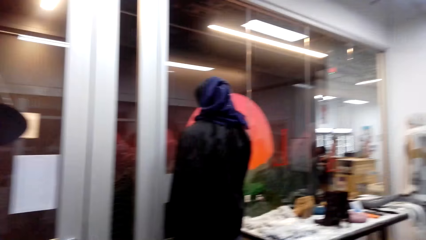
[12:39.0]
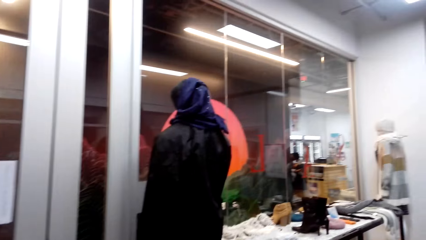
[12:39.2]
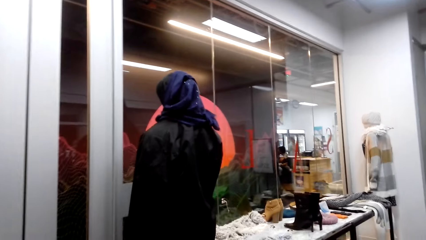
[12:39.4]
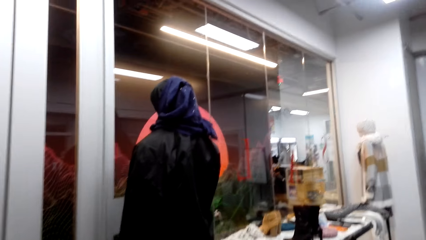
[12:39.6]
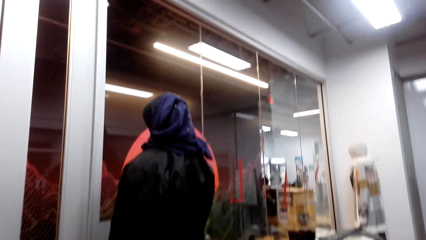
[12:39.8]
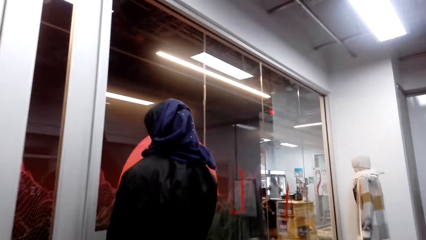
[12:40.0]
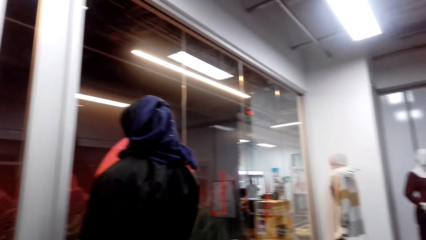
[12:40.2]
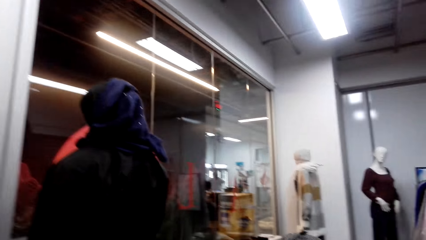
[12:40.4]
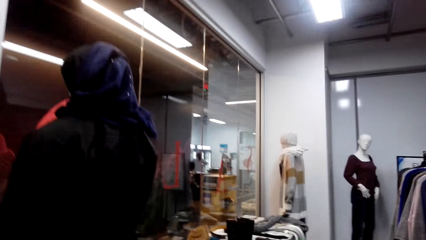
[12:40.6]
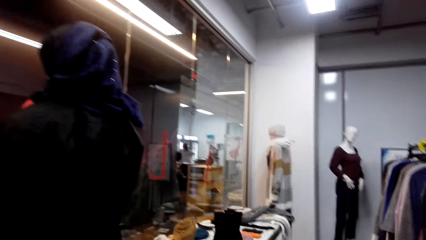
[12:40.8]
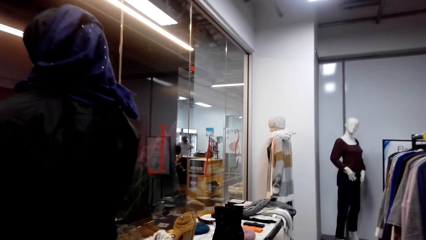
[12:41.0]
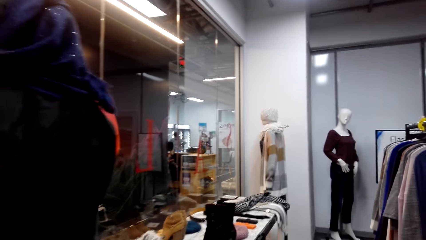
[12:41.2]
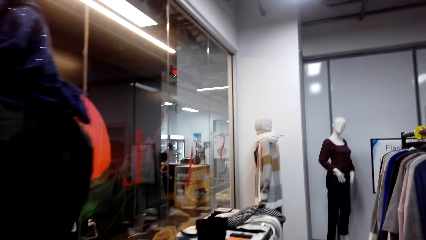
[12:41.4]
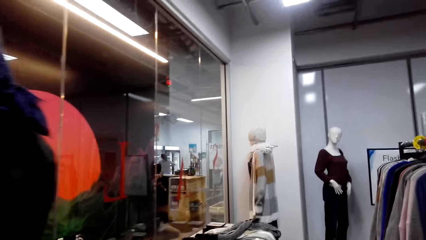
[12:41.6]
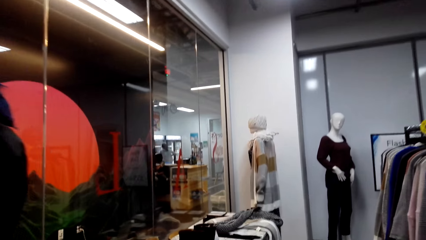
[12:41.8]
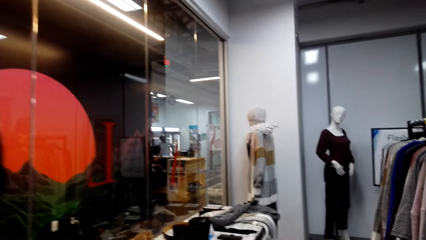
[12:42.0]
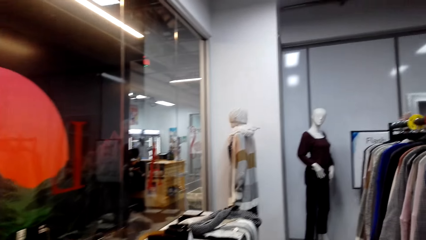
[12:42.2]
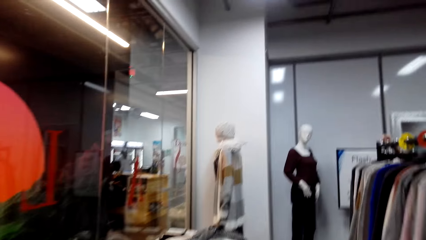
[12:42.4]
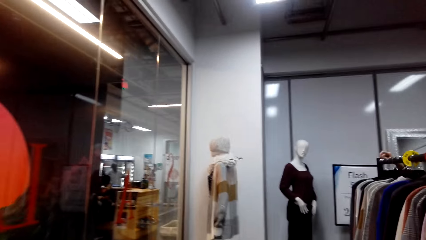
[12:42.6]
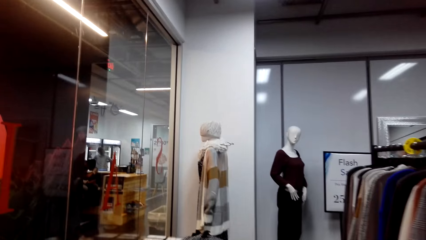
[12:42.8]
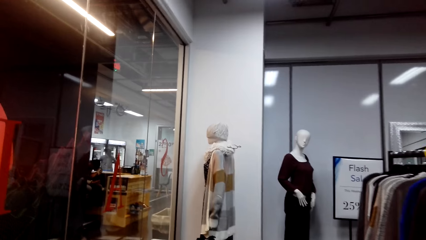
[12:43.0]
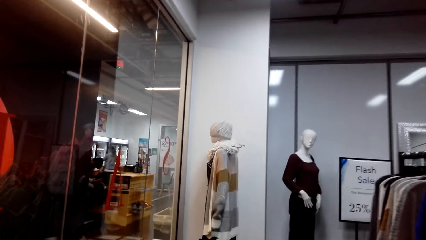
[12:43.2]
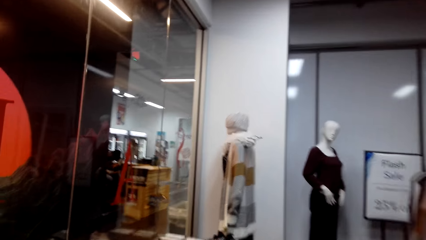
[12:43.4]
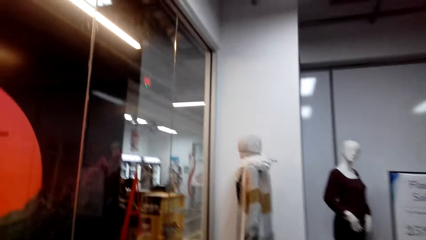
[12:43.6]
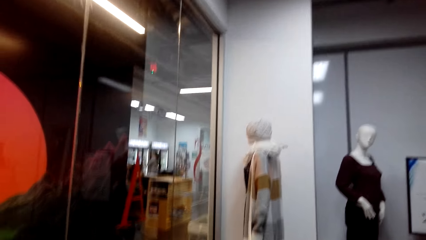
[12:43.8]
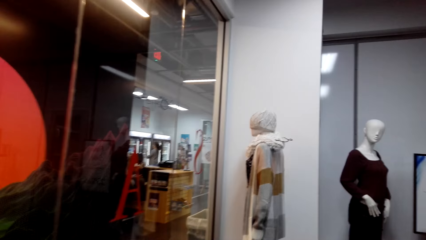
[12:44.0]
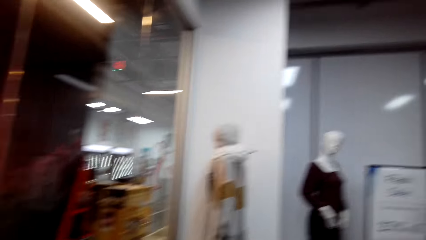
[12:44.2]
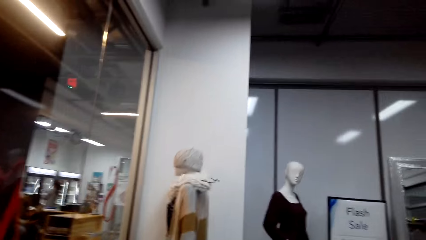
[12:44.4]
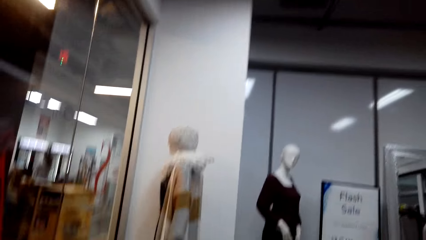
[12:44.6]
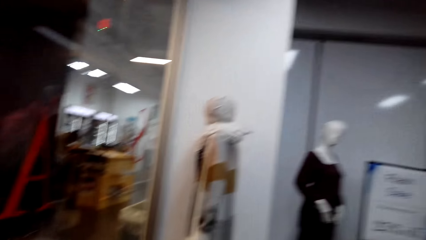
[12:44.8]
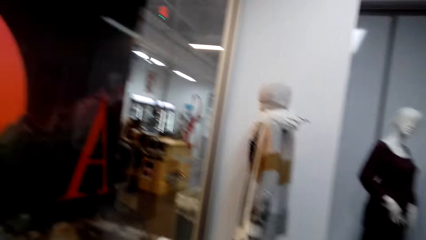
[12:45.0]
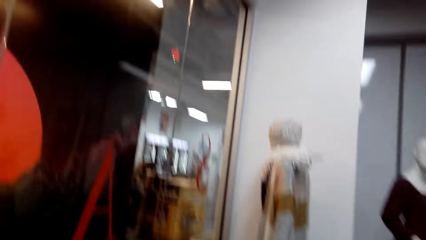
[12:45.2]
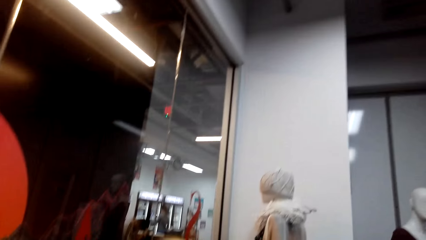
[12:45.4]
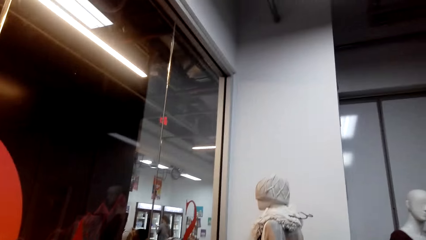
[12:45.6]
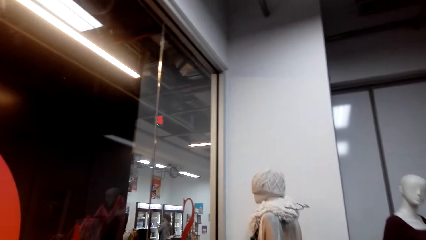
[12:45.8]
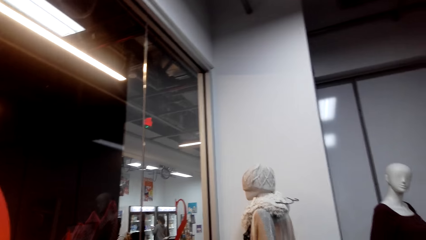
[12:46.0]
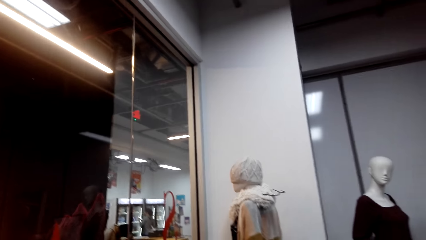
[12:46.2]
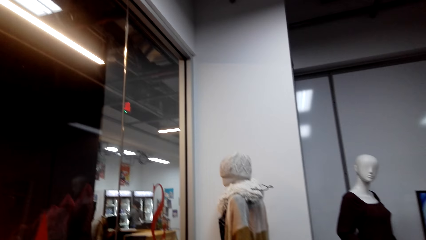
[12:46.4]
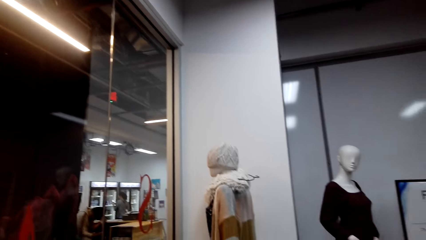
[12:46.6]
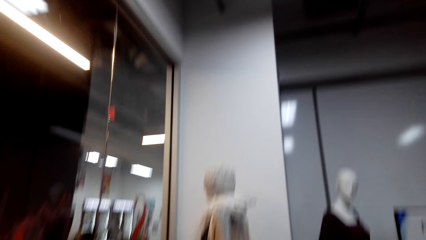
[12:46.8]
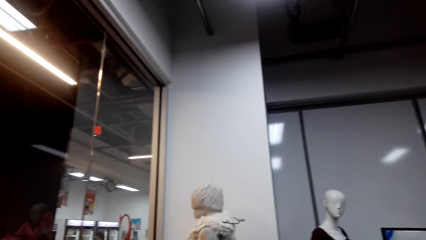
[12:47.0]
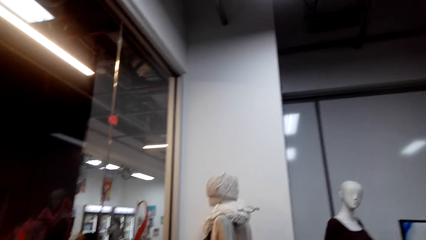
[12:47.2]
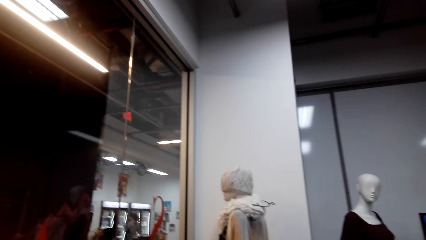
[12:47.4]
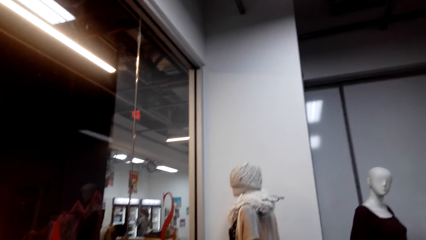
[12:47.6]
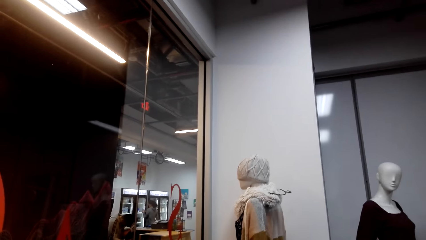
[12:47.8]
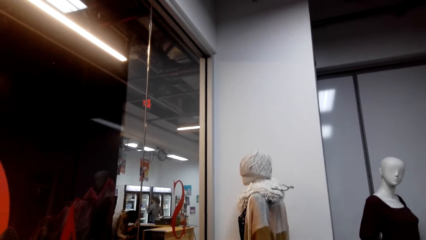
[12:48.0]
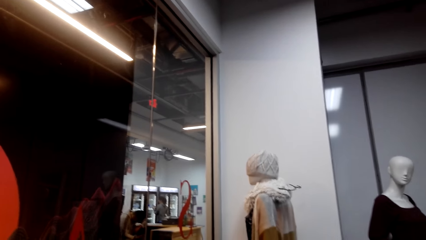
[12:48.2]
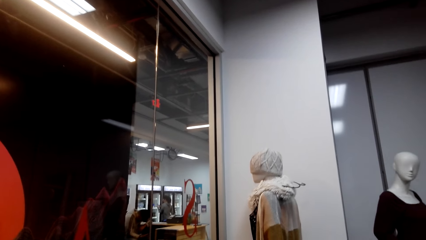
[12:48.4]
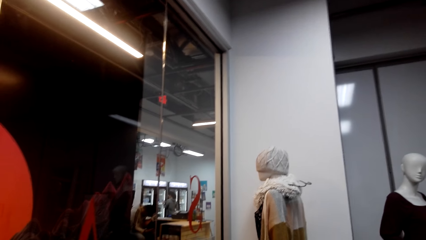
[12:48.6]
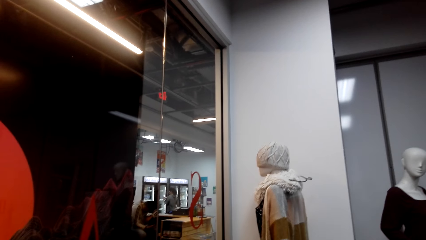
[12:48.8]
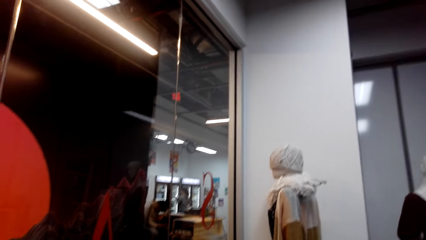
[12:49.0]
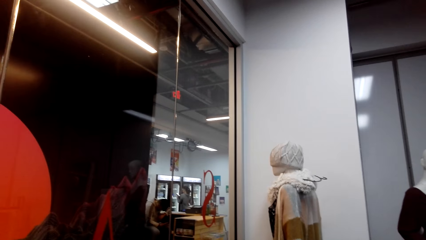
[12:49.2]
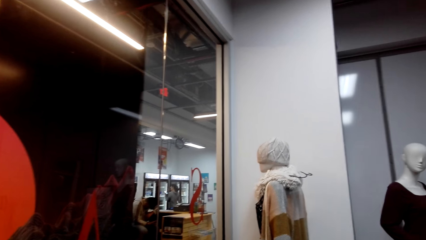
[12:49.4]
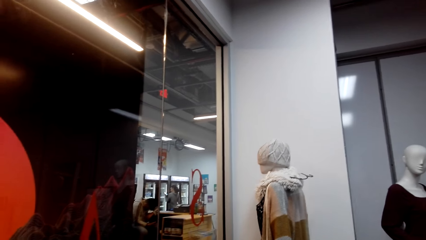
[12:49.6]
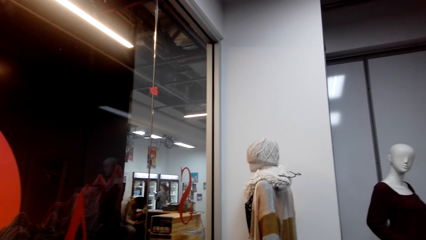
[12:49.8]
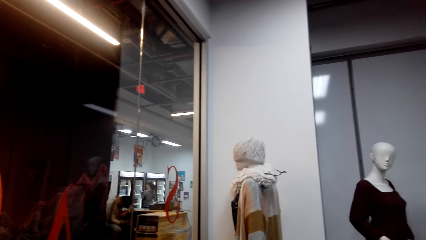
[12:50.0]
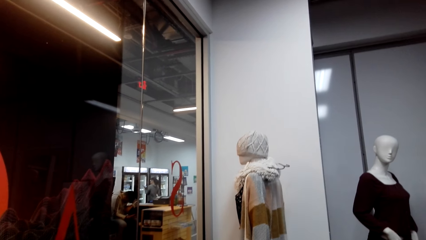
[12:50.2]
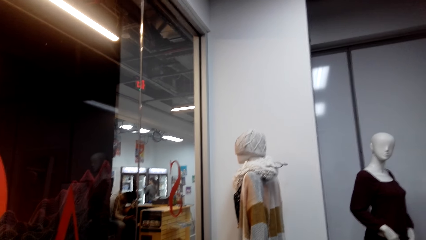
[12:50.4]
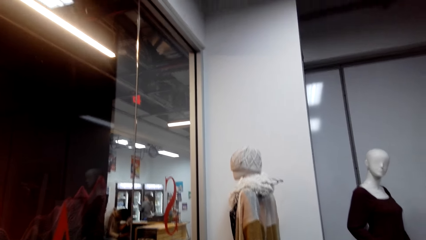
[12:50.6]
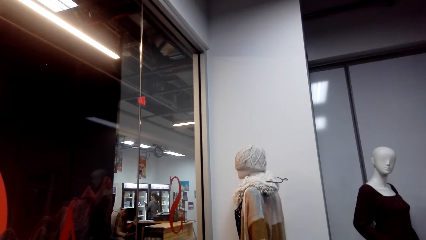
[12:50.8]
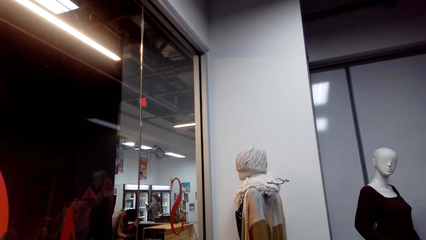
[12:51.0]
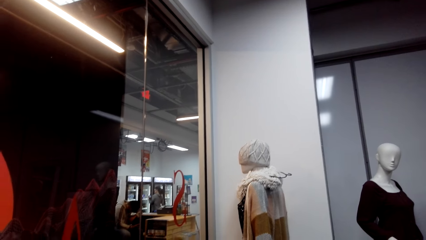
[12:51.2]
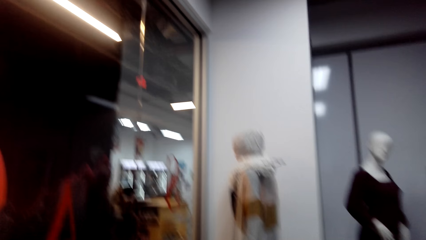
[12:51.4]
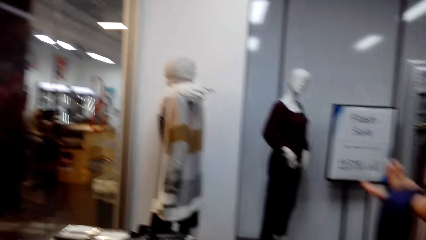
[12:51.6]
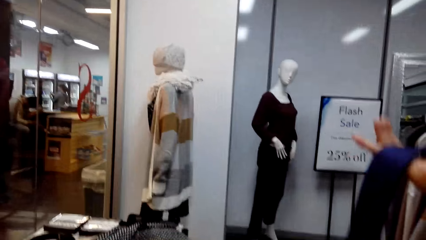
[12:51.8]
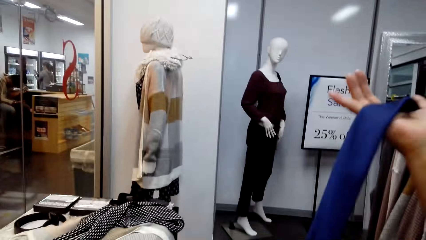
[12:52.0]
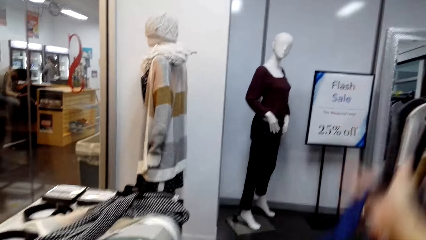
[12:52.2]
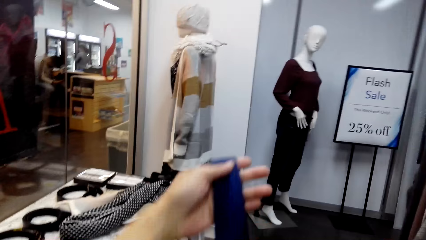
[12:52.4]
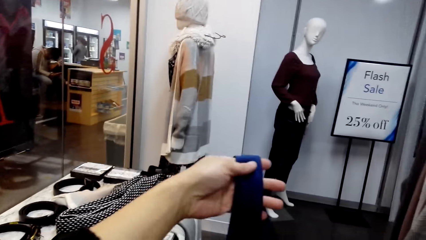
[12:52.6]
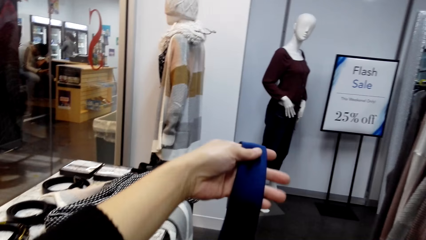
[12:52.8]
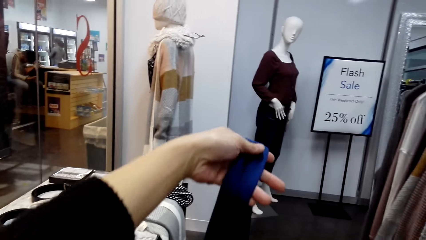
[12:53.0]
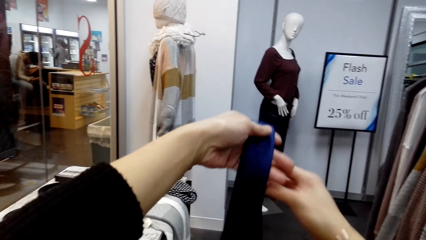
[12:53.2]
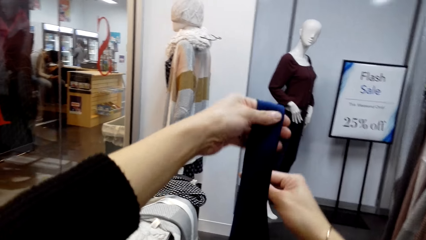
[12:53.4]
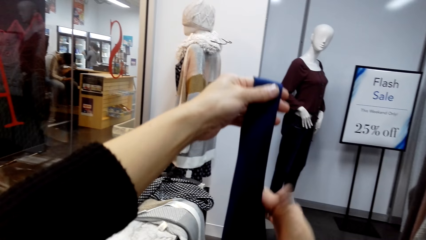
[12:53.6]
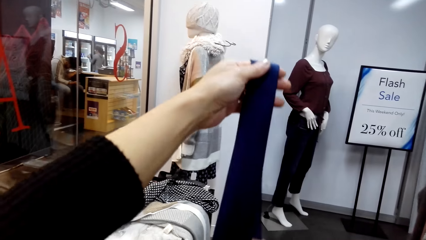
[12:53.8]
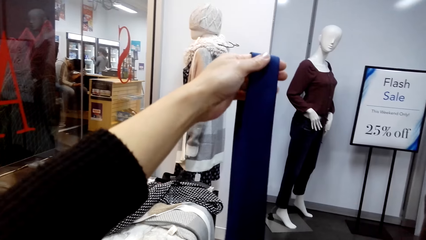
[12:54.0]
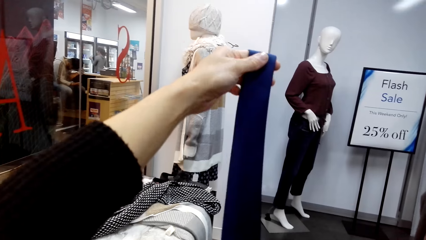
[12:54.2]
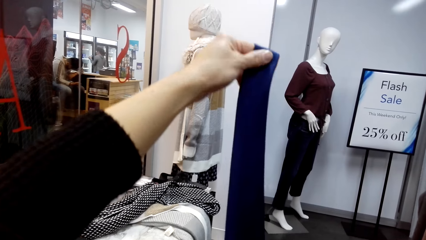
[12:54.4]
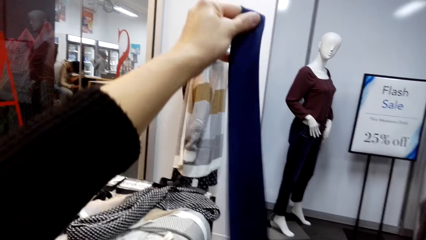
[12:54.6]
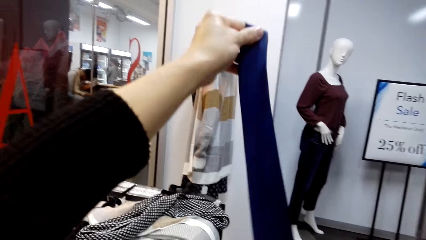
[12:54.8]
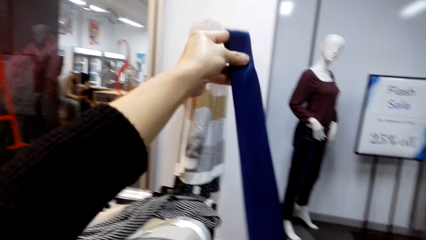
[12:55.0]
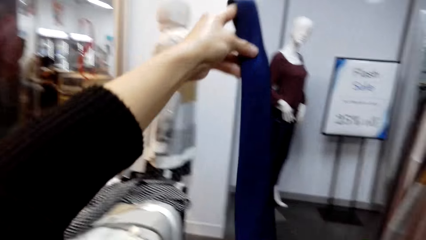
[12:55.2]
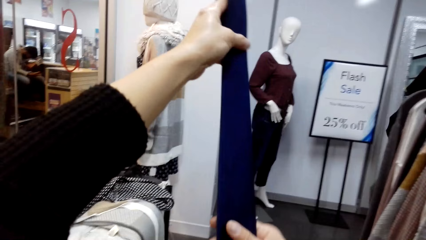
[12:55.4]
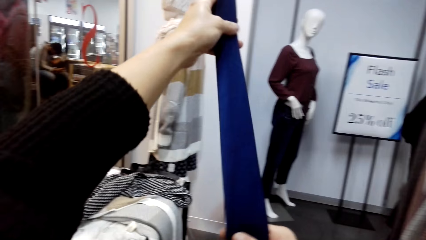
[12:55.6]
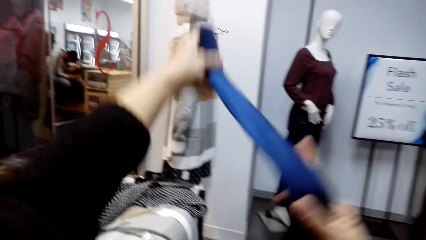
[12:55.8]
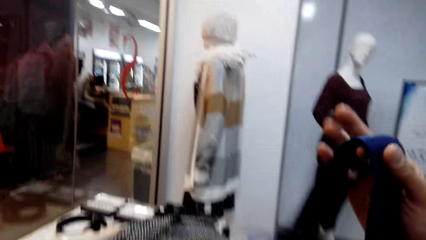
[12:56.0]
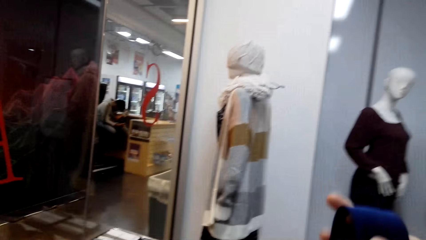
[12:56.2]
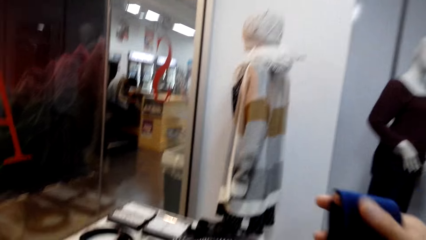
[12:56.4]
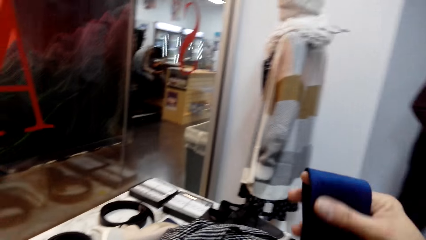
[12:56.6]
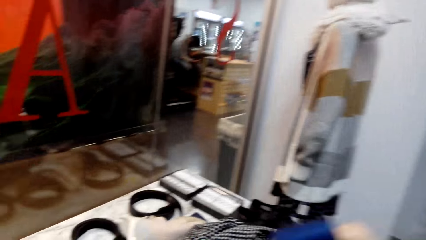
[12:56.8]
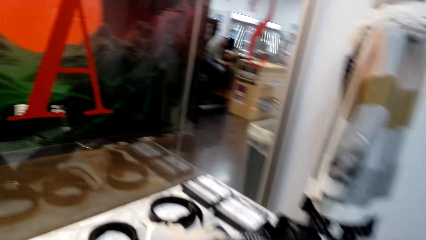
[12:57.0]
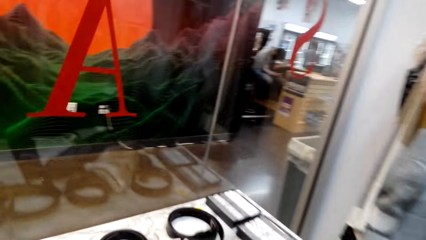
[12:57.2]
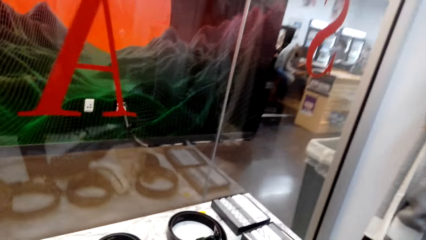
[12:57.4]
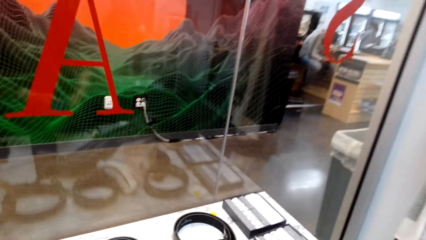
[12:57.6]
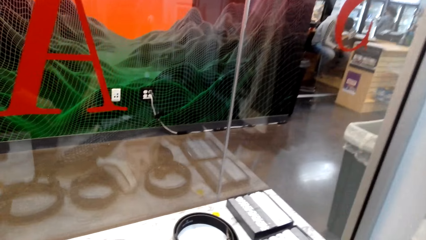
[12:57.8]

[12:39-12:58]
The camera wearer walks around and talks. A man talks. The camera wearer looks at the tie. They take the tie. The man talks.
